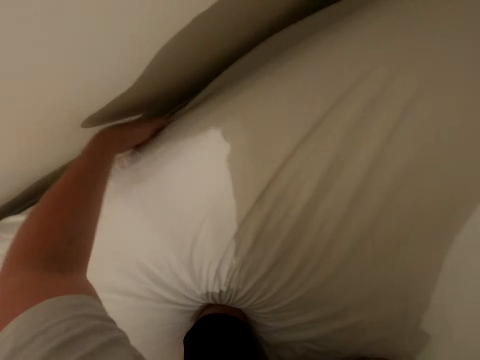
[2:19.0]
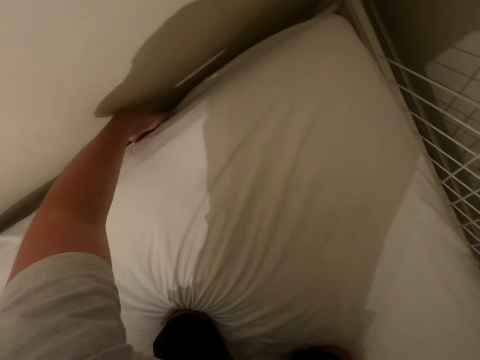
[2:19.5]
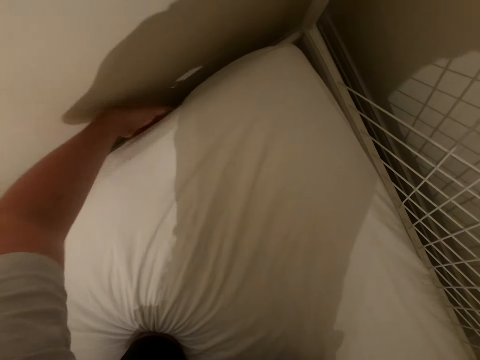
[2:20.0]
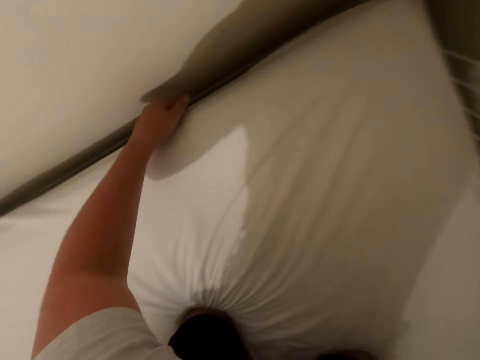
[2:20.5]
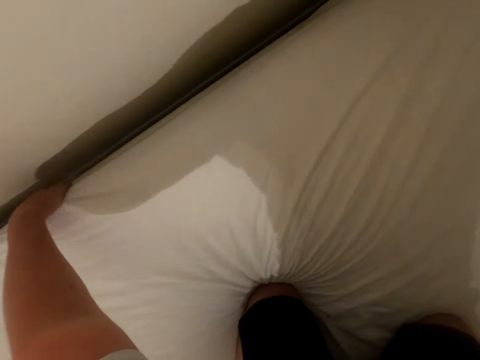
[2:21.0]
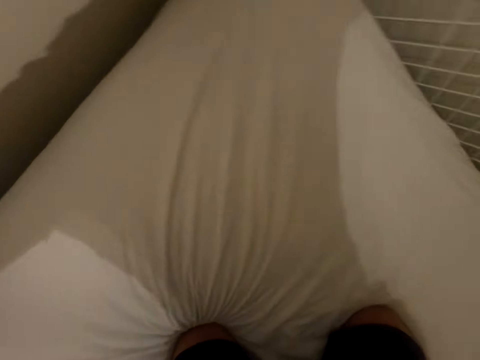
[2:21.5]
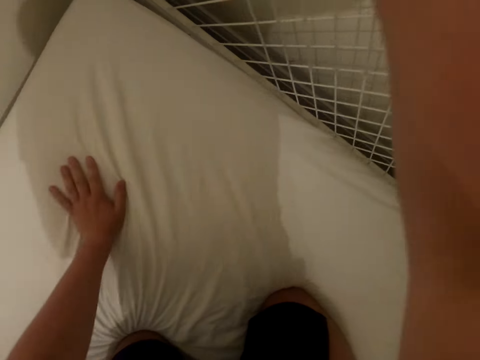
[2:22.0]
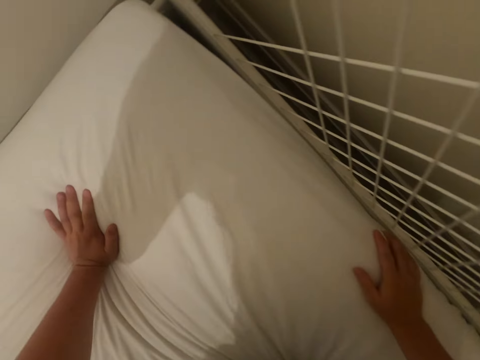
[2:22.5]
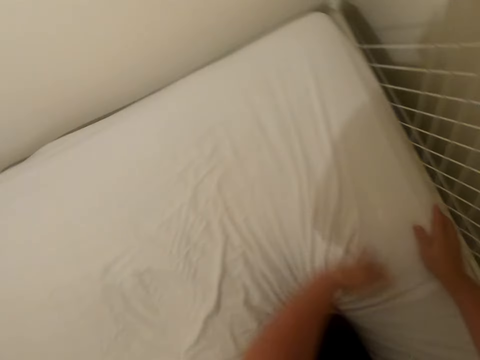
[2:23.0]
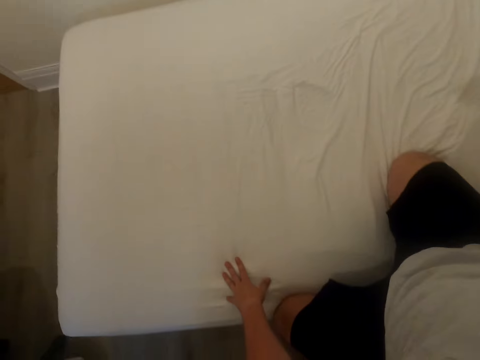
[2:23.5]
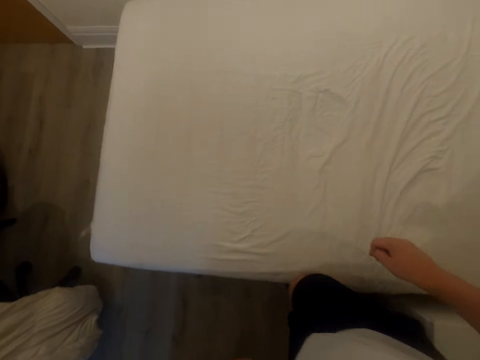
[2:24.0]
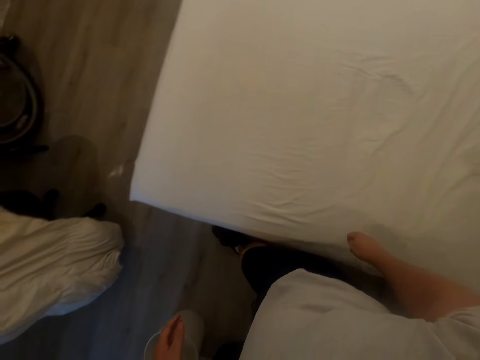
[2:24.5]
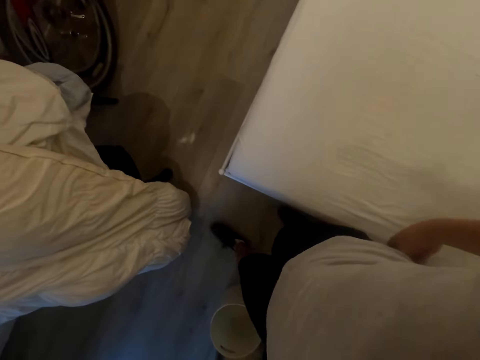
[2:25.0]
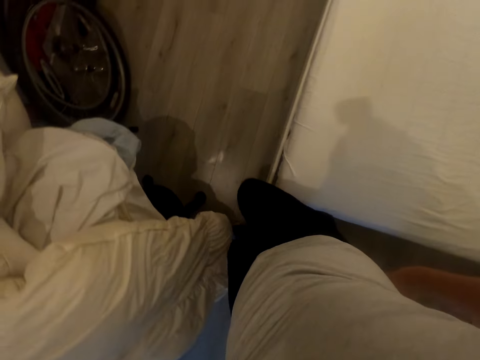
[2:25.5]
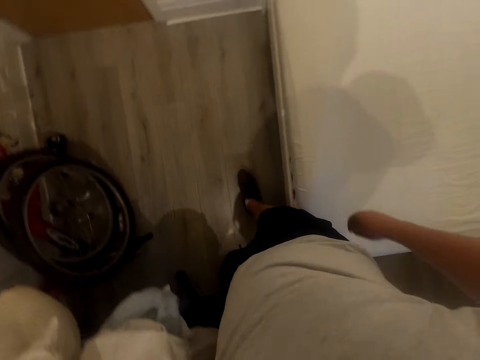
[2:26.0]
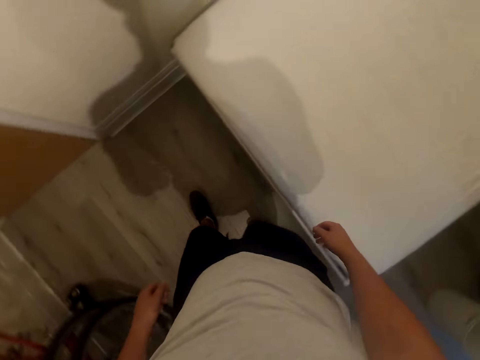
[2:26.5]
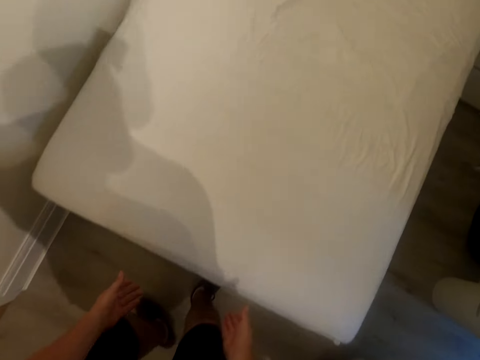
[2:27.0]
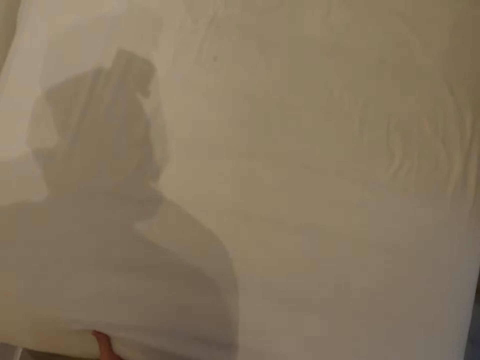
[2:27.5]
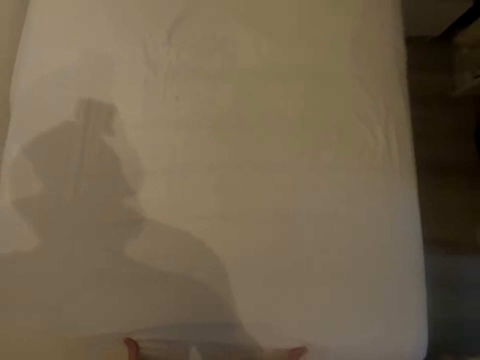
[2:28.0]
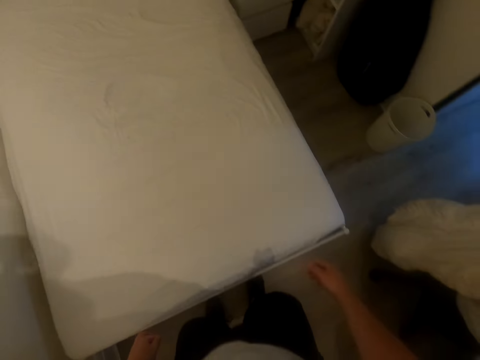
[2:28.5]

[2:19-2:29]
The camera wearer spreads the bed. They move from the bed. They walk beside the bed in the bedroom. They move the mattress. They hold the mattress.

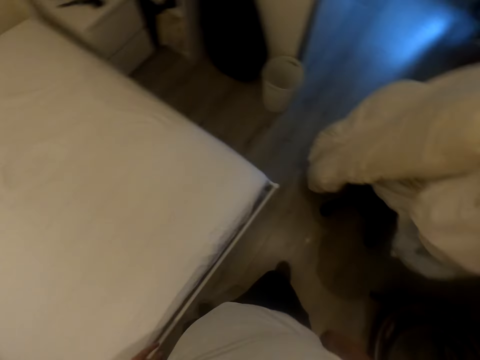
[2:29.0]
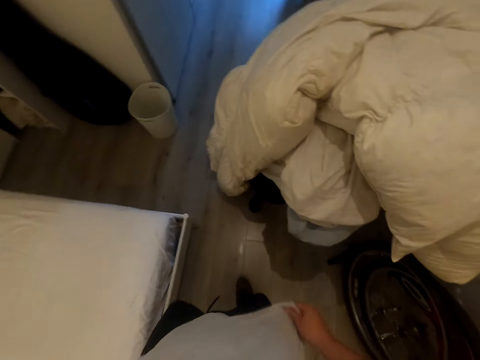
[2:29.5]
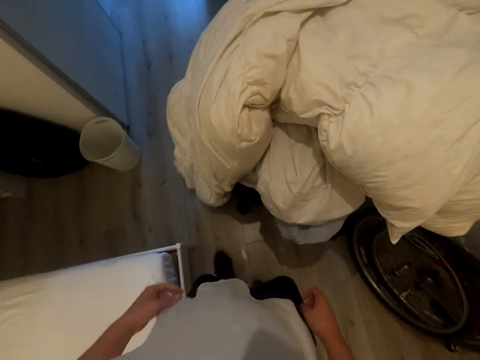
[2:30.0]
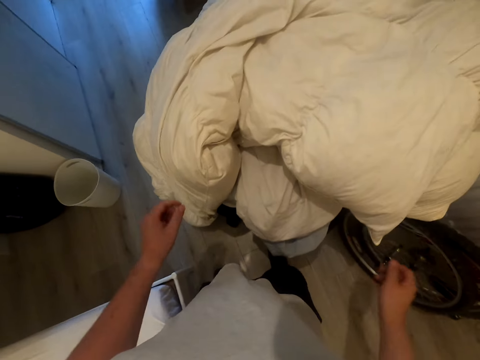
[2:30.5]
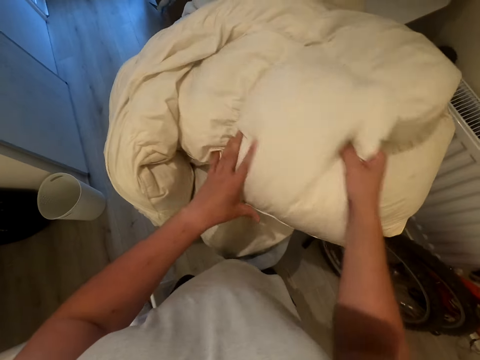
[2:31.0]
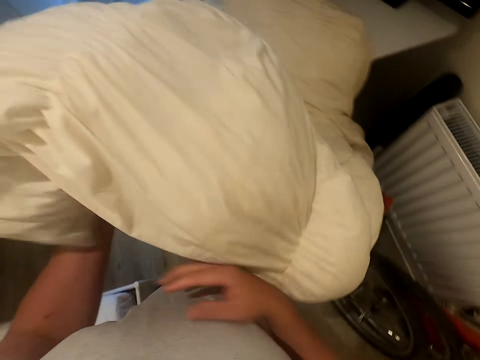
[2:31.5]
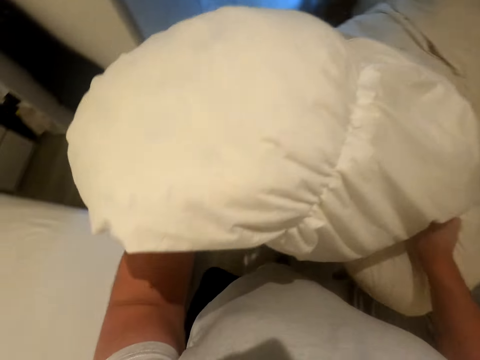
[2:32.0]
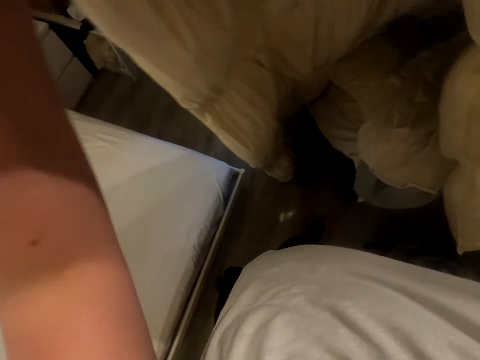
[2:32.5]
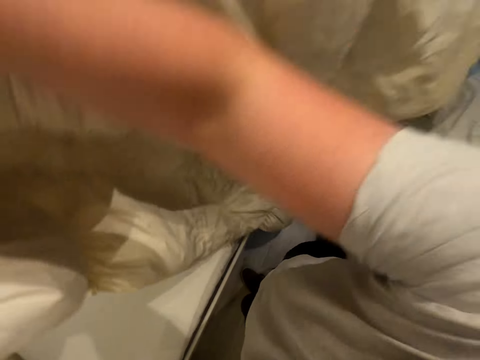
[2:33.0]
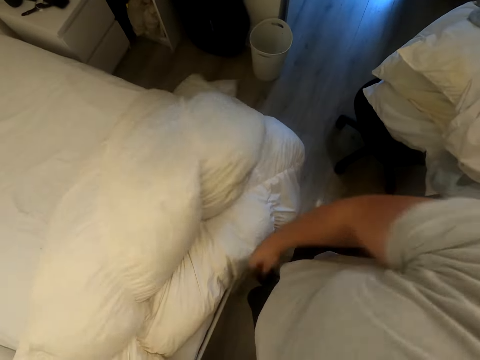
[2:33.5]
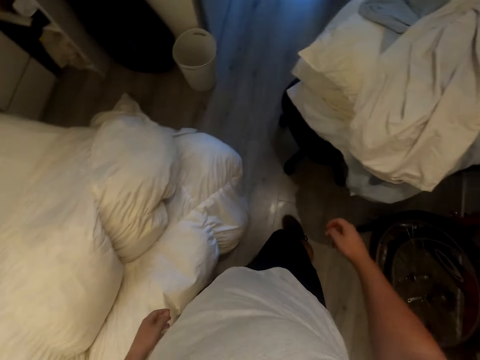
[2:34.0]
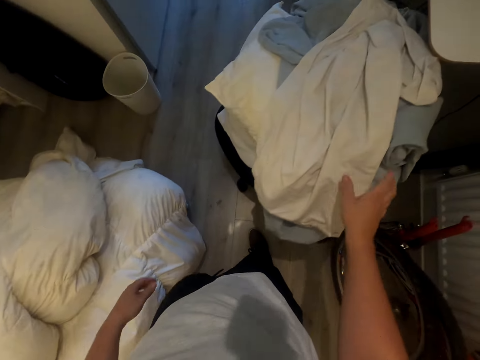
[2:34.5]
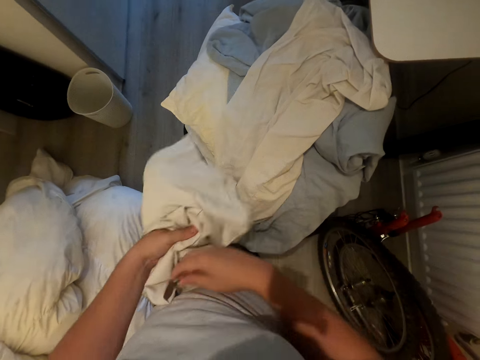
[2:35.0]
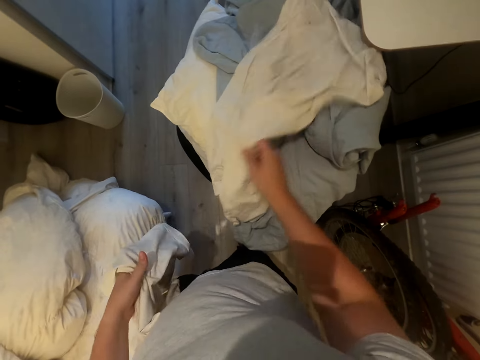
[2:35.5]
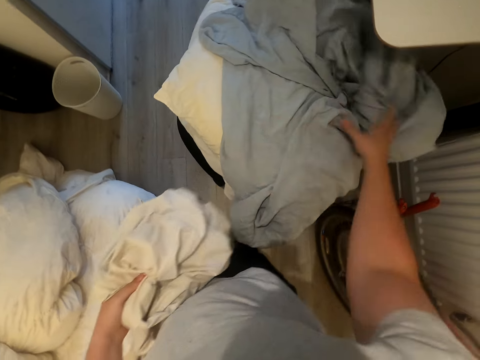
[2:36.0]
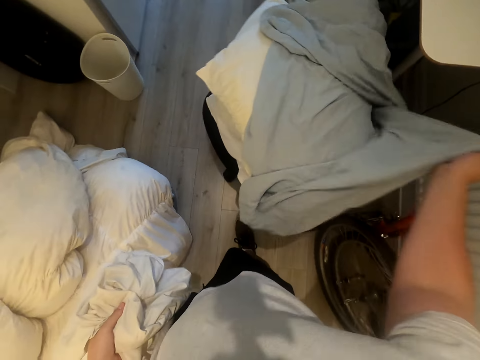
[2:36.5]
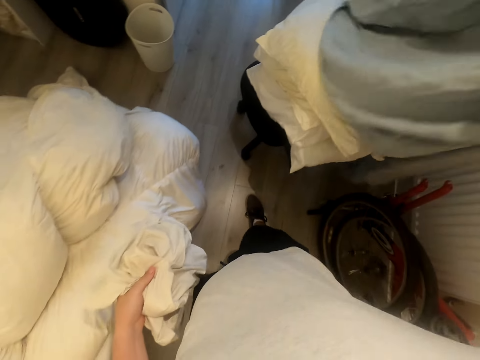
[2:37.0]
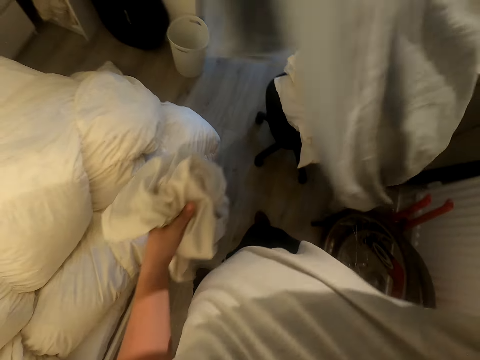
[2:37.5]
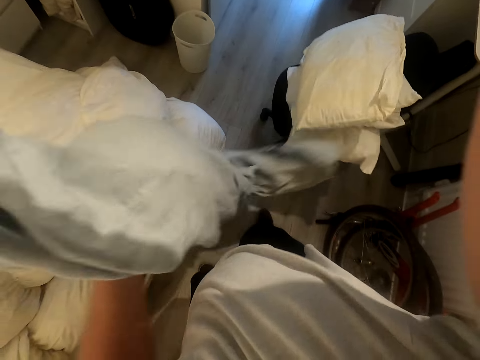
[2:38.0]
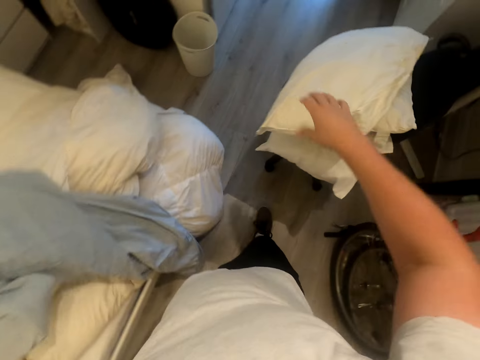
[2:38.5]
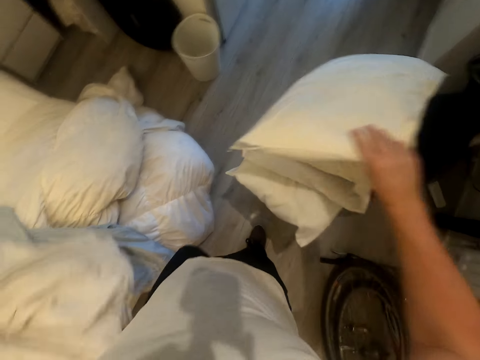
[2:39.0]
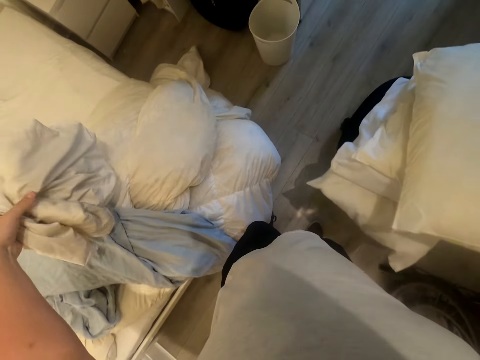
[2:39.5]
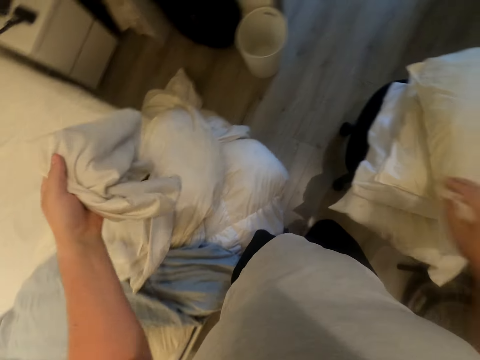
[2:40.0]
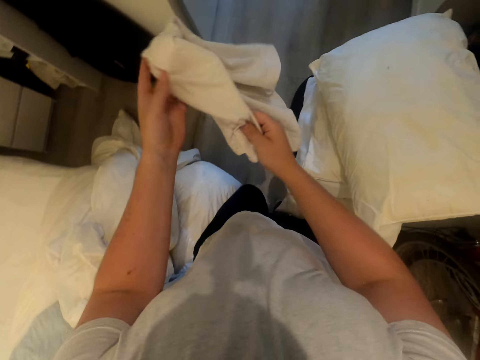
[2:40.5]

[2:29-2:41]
The camera wearer turns around. They walk in the bedroom. They move to the duvet. They take the duvet. They put the duvet on the bed. They take a pillow cover and move the pillow cover to the left hand. They take a pillow cover and move the pillow cover to the left hand. They take a duvet cover. They put the duvet cover on the left hand. They put the duvet cover on the bed. They move a pillow on the chair. They drop the pillow cover on the bed. They turn the pillow cover on the hands.

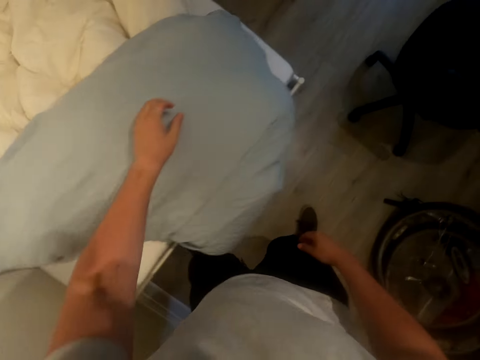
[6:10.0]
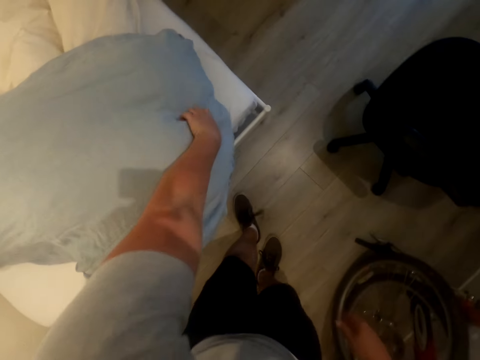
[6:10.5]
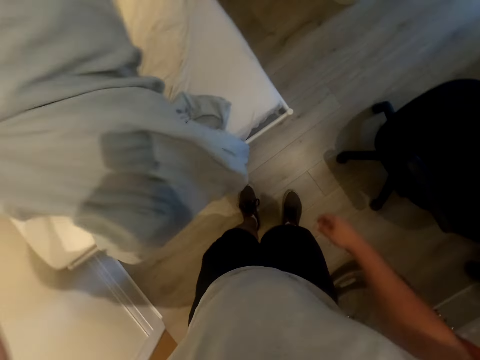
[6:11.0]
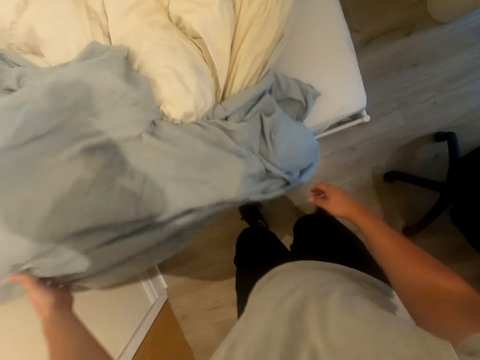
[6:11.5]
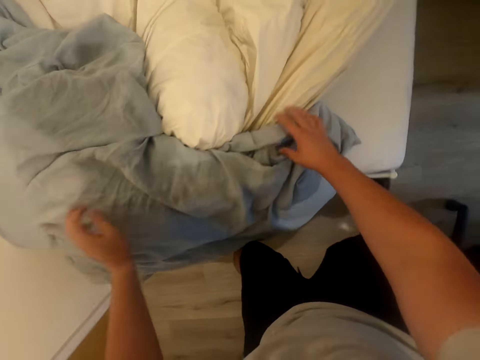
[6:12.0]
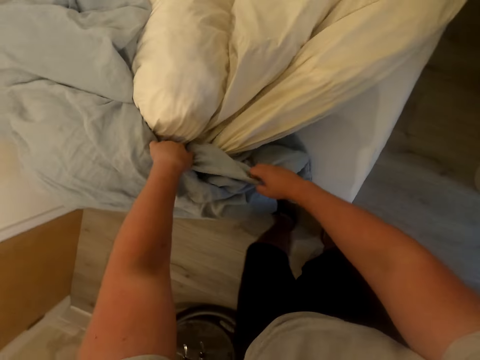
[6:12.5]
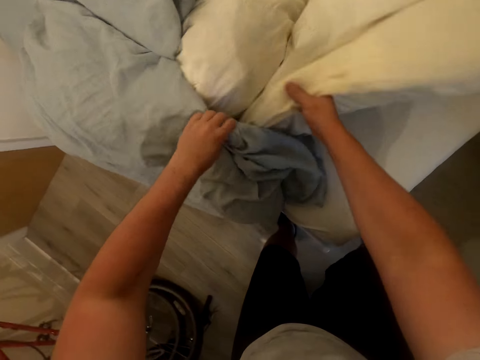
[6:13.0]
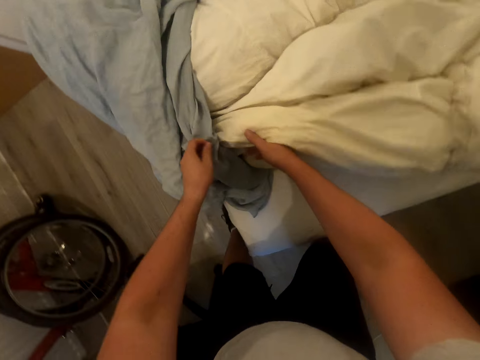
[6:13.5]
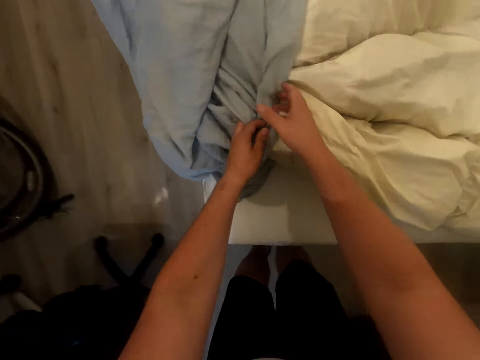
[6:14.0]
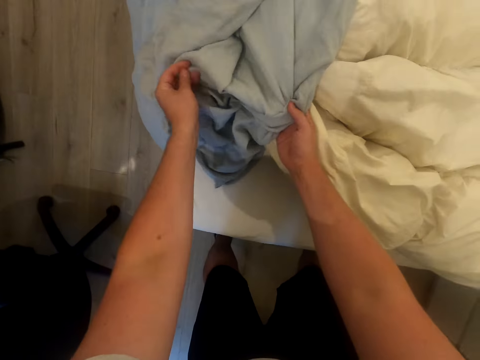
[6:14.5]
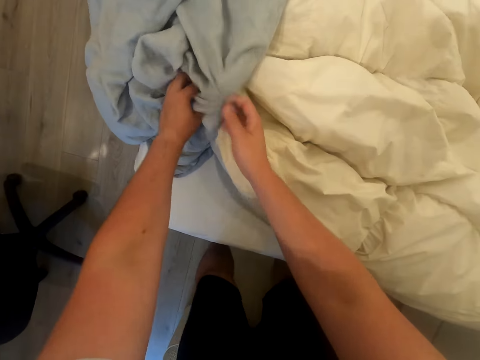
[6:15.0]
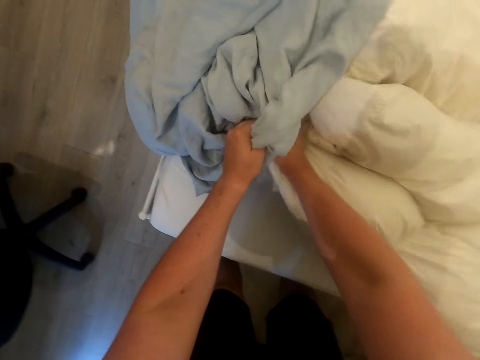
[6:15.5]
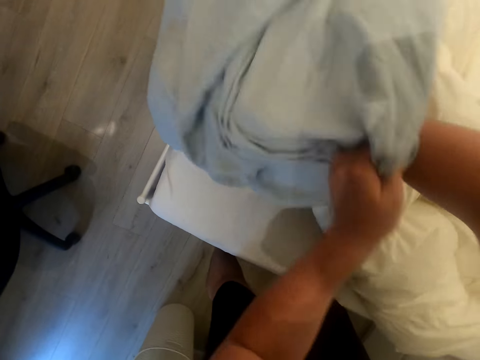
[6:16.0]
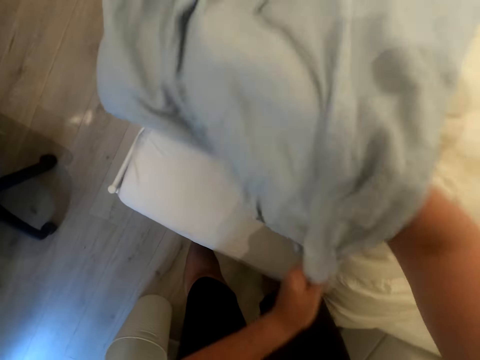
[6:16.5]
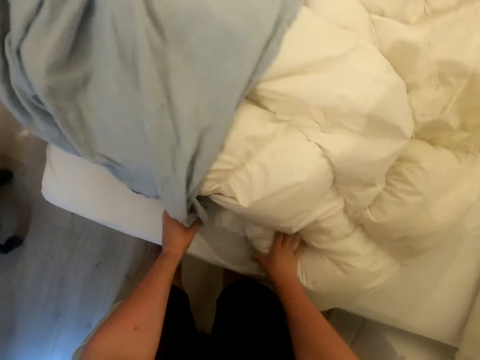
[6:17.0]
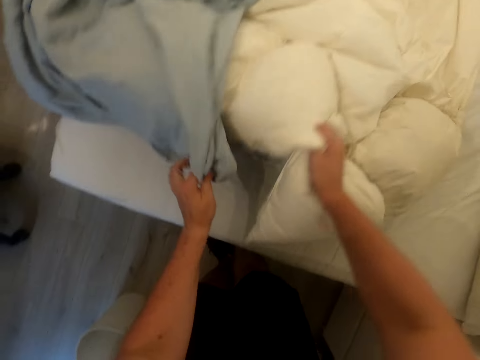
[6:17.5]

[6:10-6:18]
The camera wearer moves. They turn the duvet. They move the duvet cover. They insert the duvet in the duvet cover. They cover the duvet with the duvet cover.
